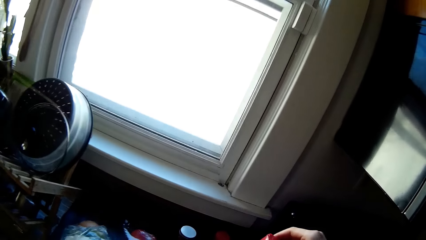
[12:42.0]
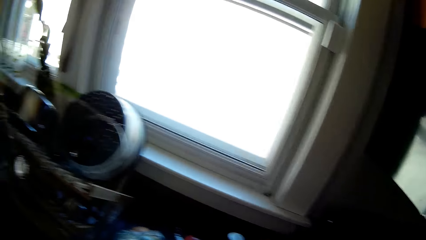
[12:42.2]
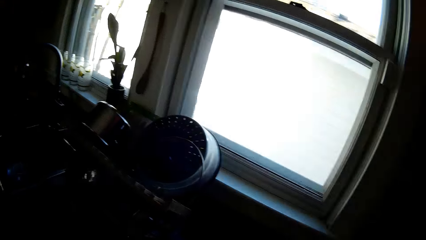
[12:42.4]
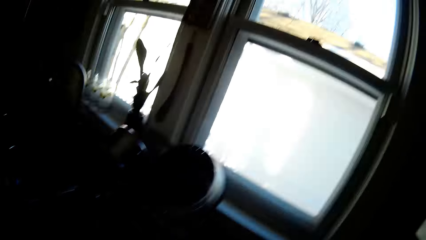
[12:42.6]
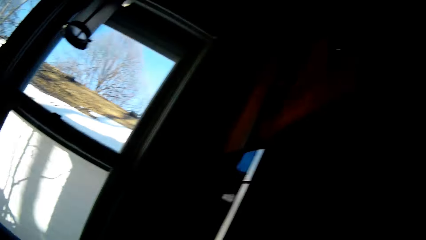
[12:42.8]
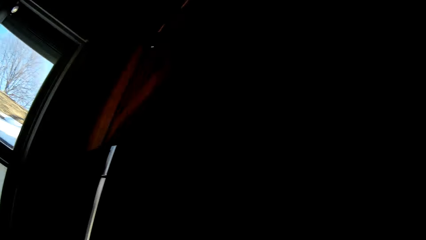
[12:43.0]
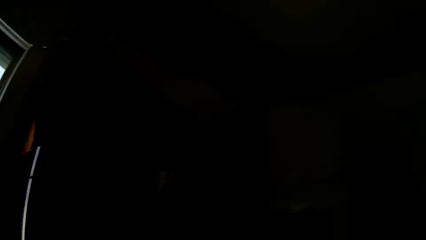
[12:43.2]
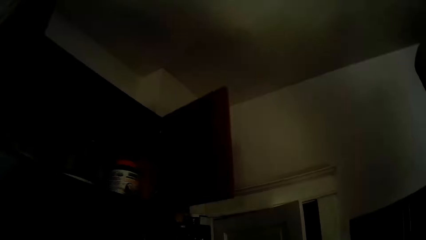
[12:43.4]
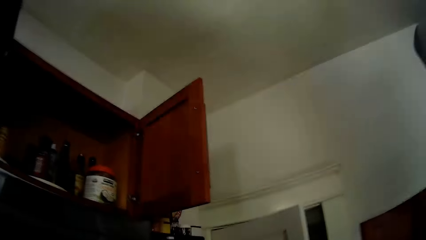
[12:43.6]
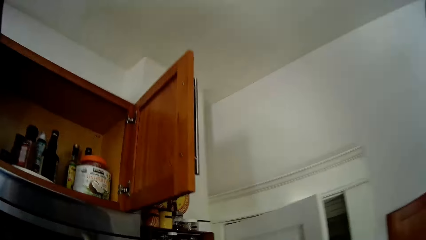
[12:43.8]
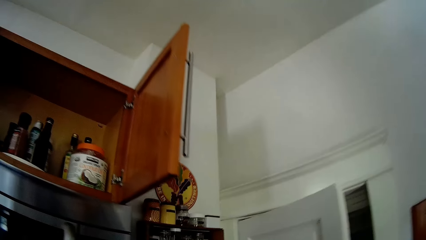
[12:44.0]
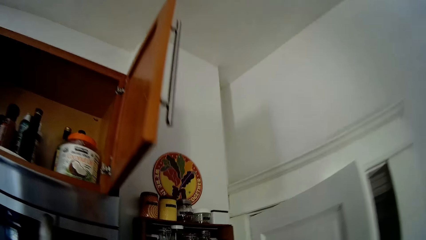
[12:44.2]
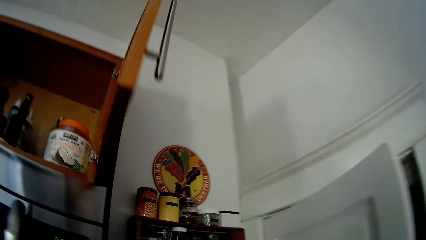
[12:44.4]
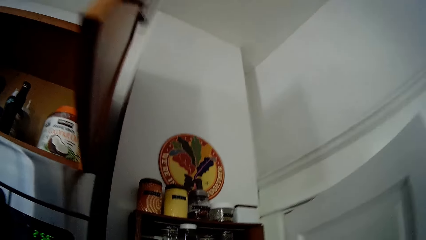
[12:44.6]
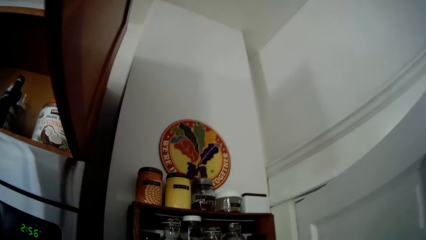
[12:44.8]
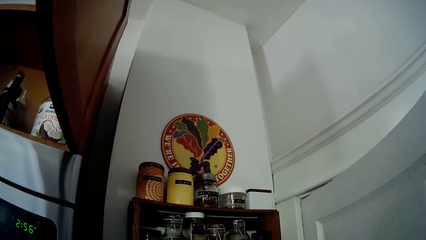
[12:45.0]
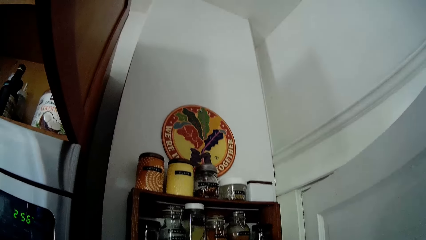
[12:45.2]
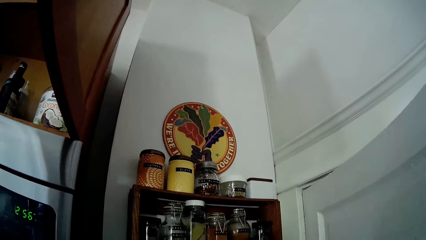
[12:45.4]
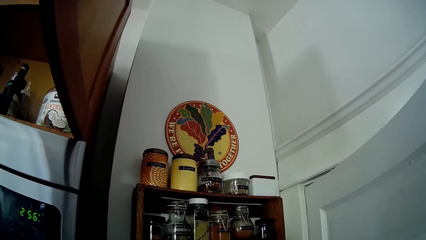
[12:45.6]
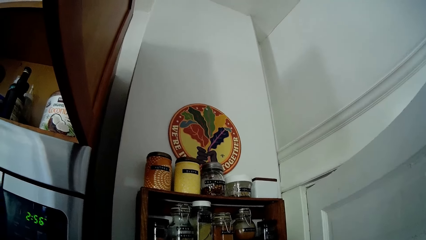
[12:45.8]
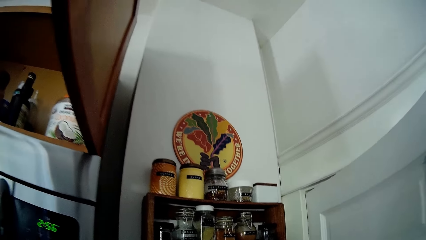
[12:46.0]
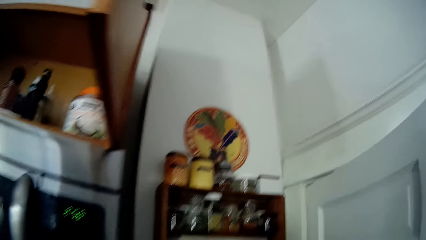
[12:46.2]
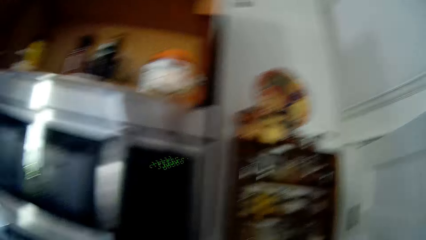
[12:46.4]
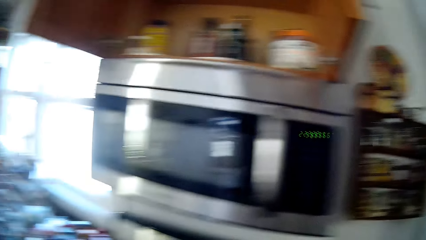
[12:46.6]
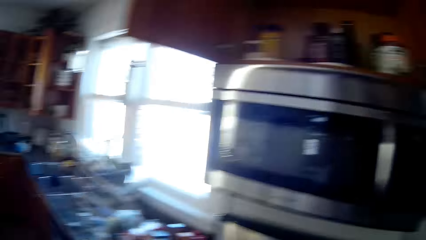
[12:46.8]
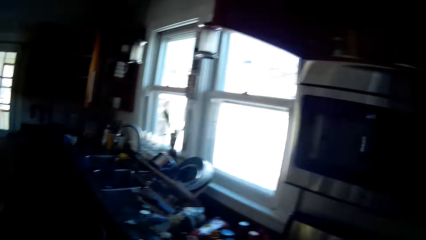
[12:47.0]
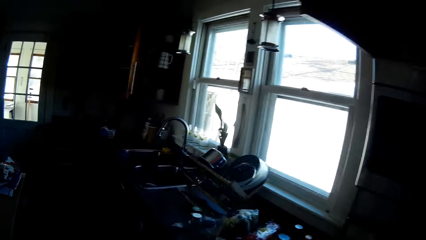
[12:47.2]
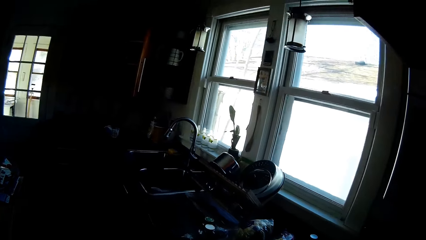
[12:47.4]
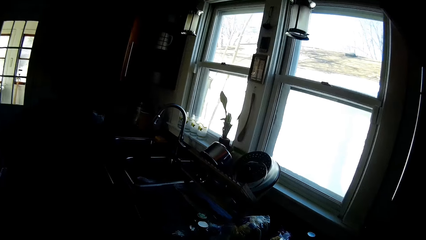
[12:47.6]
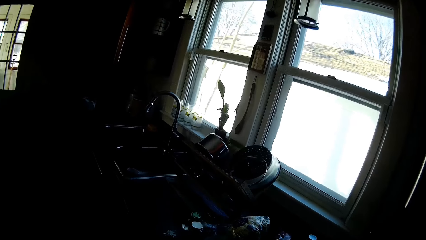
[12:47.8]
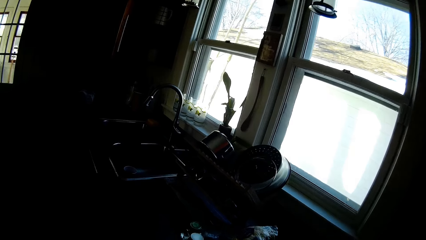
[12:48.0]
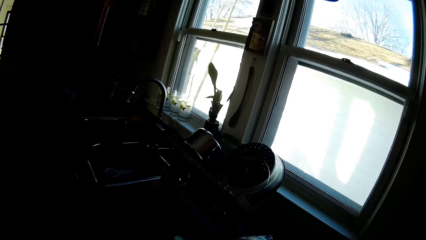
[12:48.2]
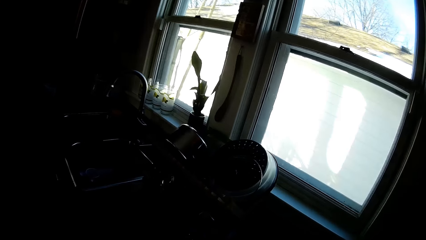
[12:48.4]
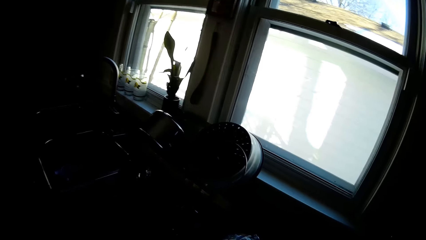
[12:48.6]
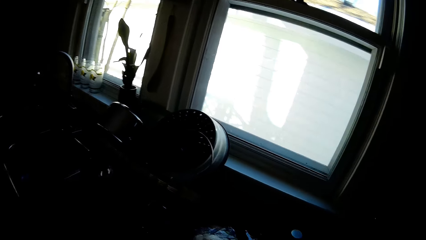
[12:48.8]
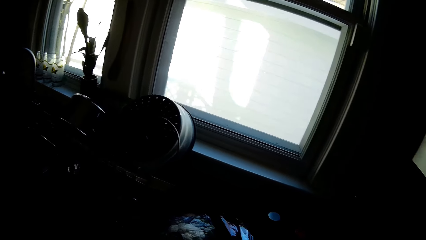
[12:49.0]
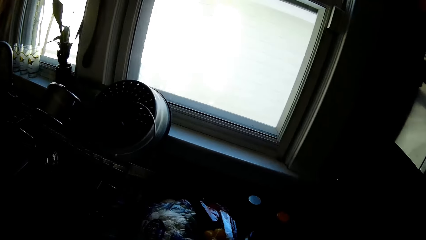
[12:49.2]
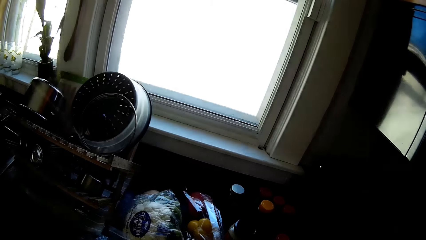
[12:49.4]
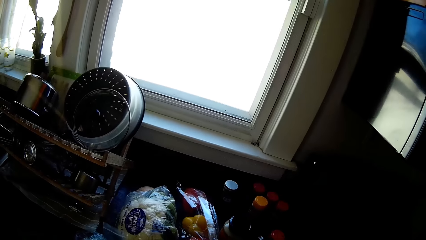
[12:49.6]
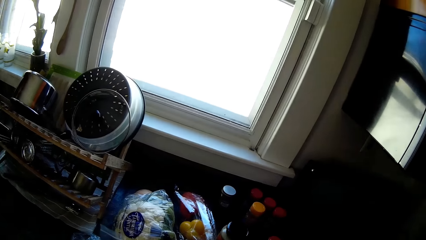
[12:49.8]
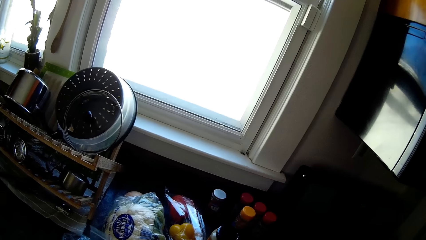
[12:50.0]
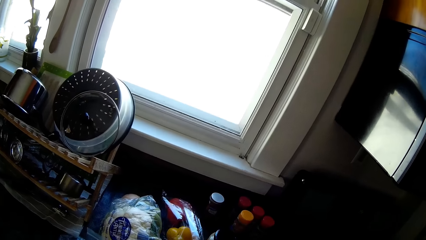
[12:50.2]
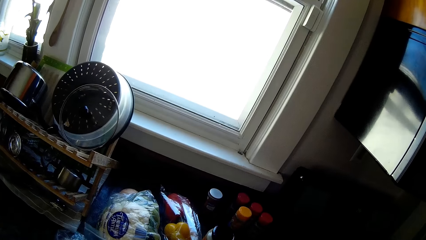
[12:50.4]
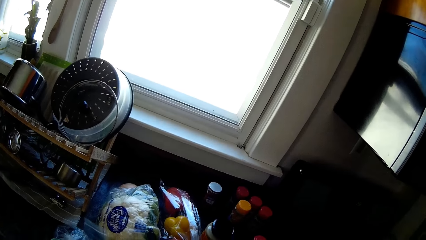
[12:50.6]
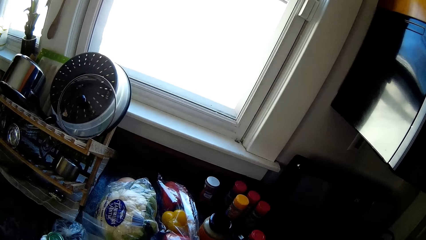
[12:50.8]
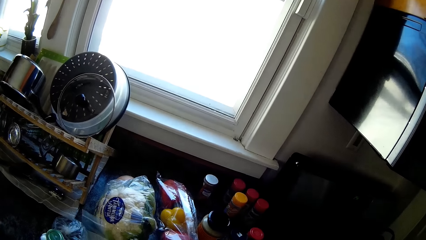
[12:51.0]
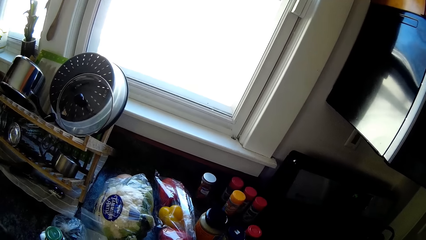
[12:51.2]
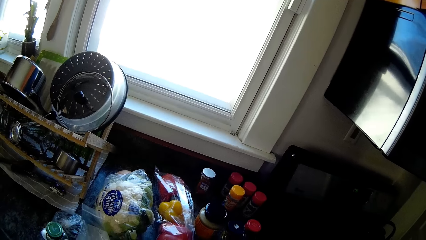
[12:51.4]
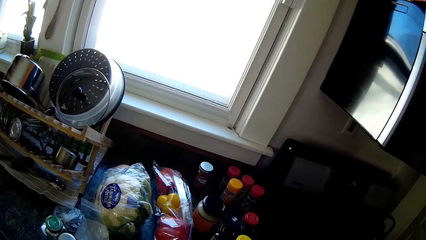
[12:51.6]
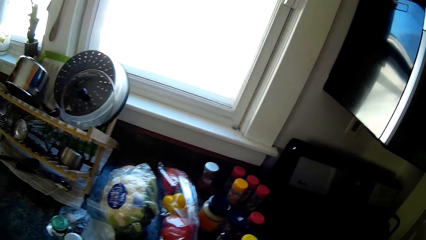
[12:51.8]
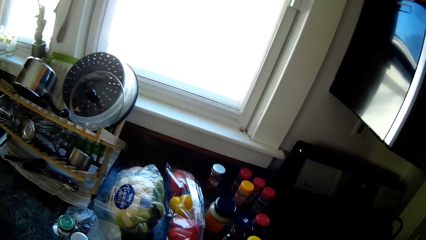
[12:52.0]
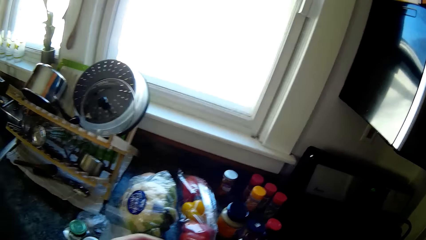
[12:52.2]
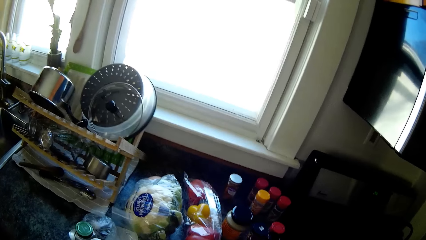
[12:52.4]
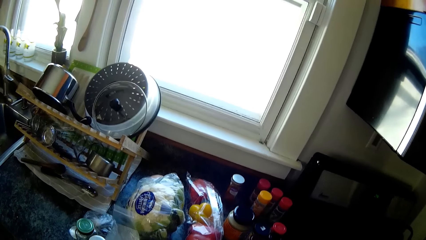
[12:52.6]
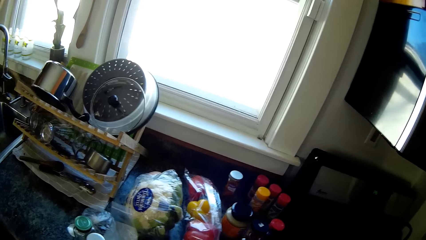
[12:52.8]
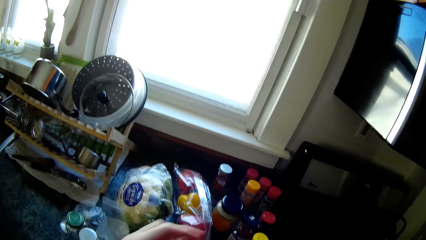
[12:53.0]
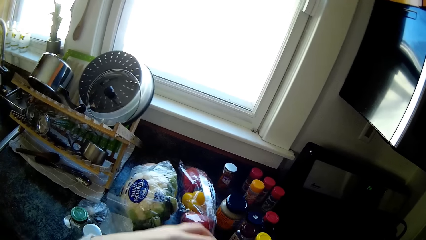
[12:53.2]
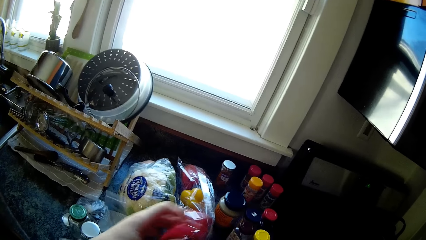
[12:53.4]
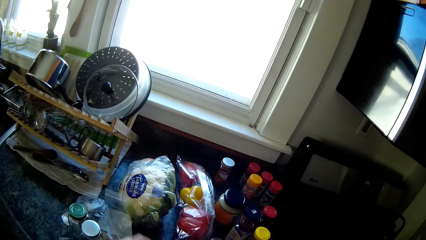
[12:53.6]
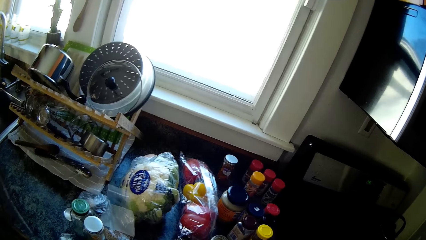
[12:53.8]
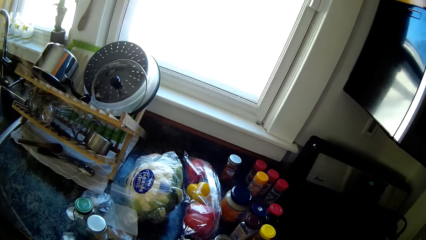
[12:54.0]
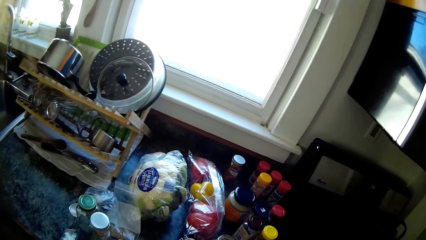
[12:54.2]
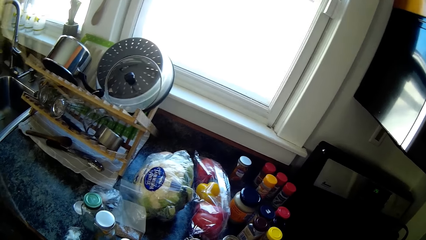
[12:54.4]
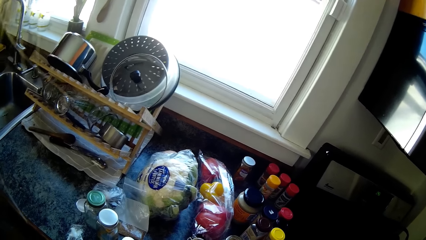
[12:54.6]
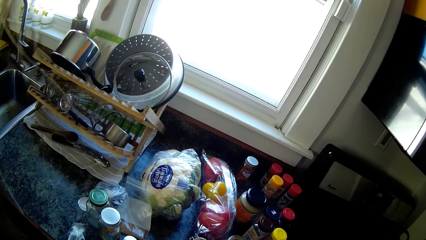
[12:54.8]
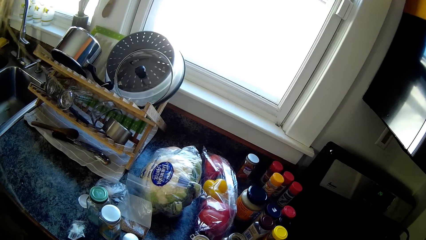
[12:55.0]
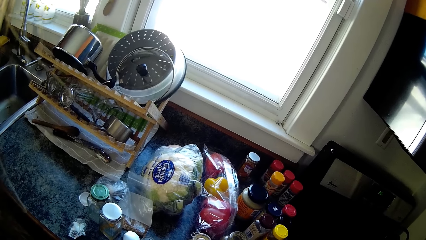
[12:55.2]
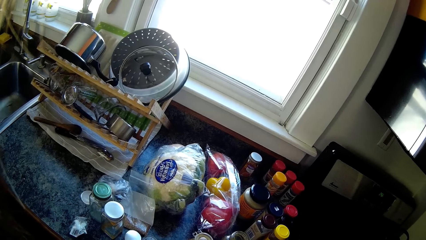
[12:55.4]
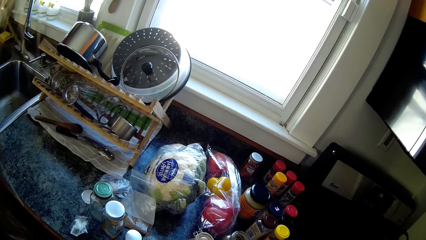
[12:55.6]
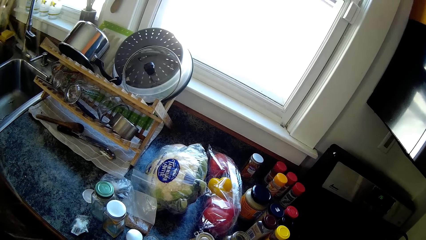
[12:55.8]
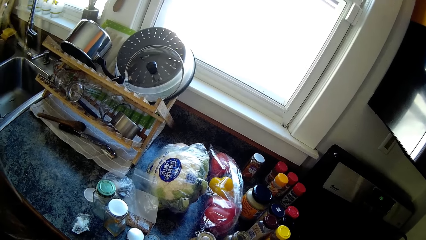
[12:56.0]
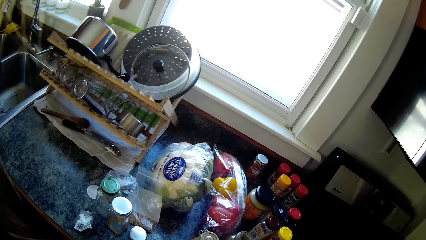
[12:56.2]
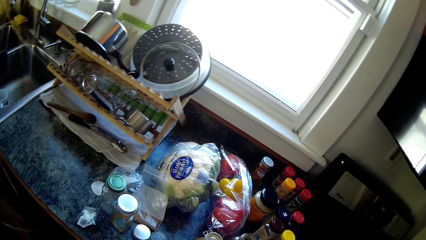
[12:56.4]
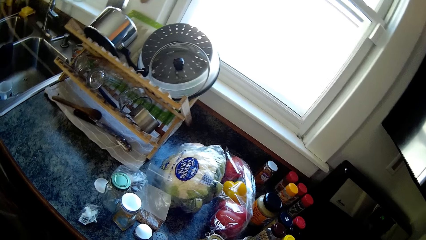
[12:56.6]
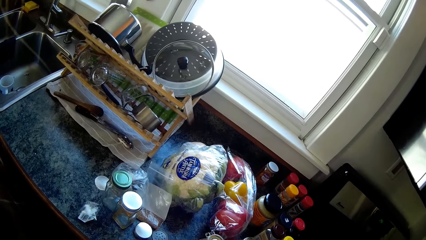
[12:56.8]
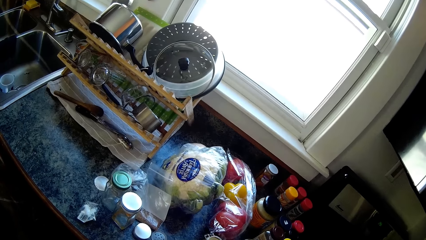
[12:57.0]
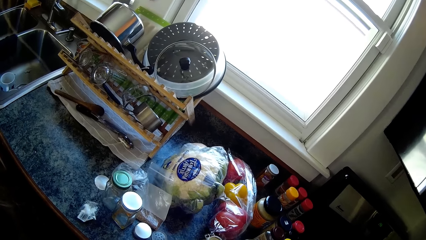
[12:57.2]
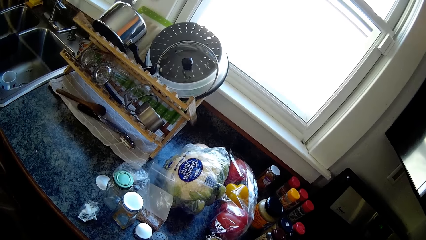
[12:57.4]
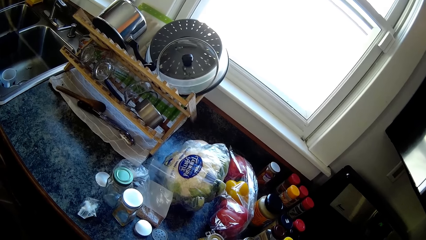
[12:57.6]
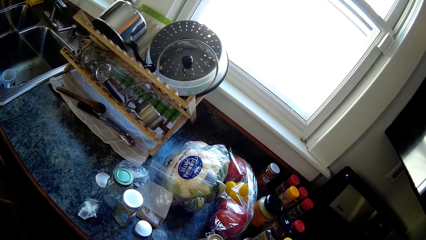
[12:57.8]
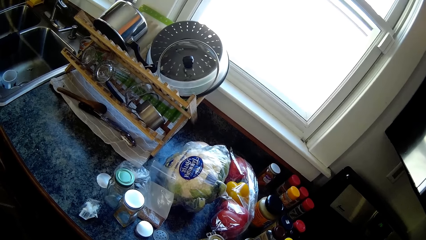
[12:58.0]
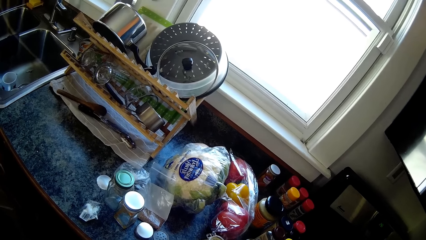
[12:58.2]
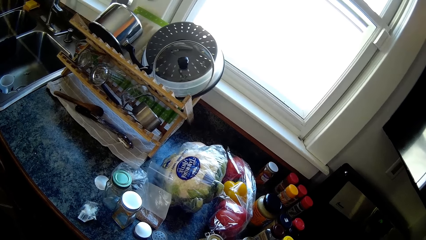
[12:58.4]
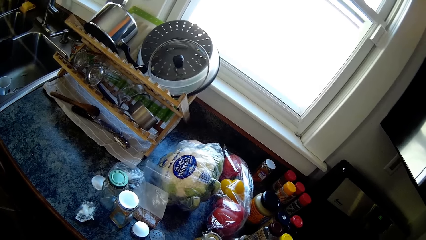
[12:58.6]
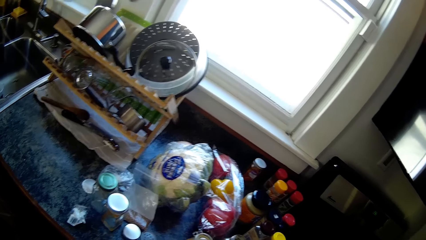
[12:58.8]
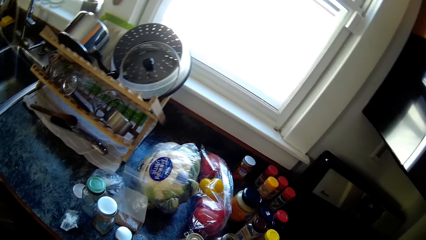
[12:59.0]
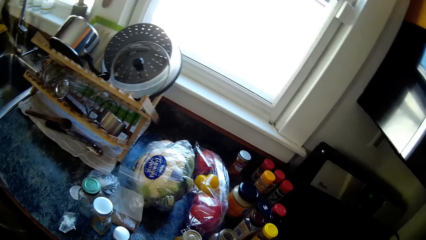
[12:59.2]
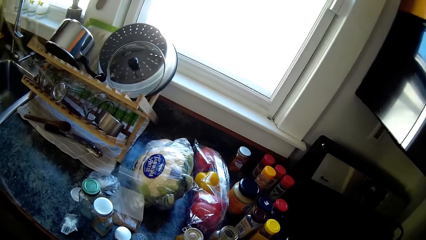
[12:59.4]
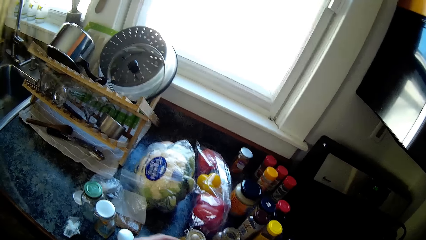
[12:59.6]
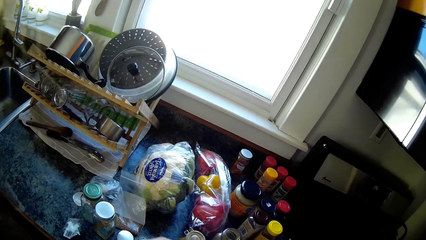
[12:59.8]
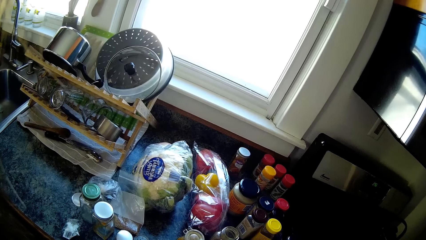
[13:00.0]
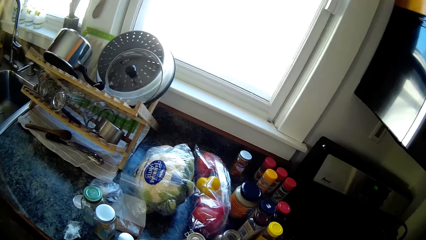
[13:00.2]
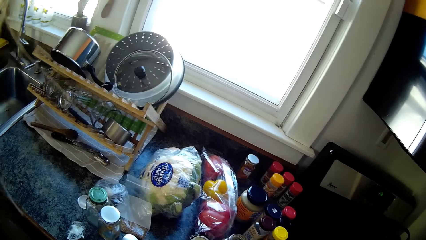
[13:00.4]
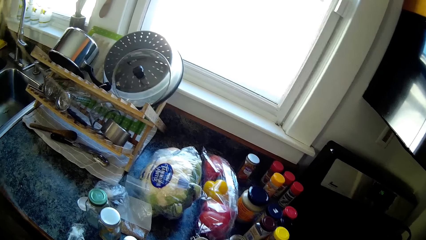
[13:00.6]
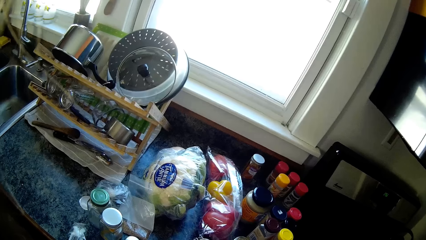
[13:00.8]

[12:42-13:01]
The camera wearer picks a container of spice from the kitchen countertop with her right hand. She walks around. She opens the container of spice with her left hand. She touches something. The man interacts with the camera wearer.
